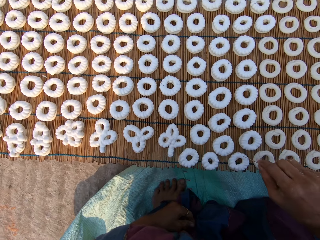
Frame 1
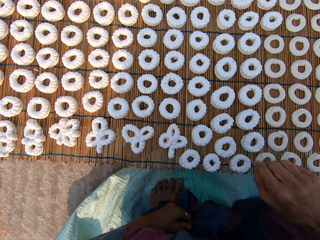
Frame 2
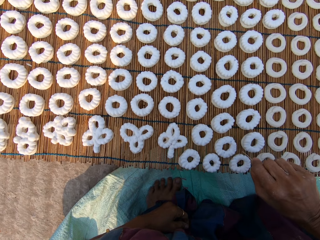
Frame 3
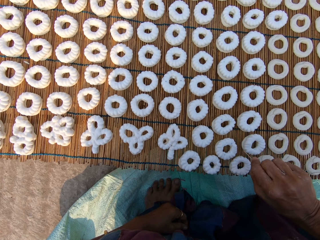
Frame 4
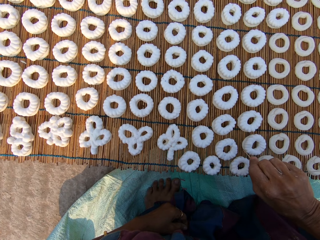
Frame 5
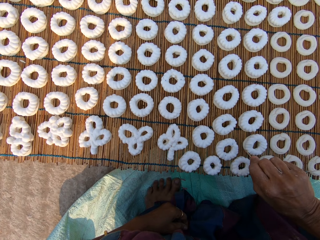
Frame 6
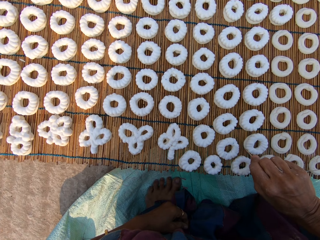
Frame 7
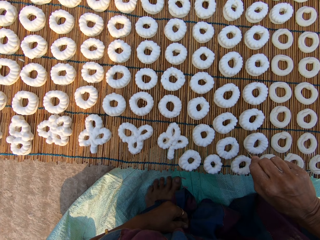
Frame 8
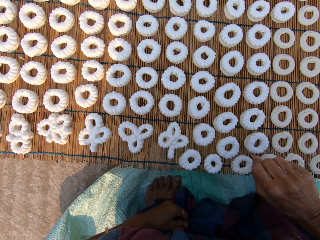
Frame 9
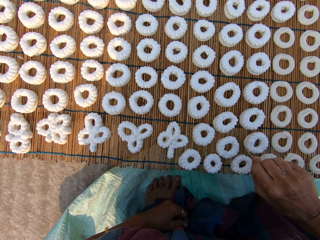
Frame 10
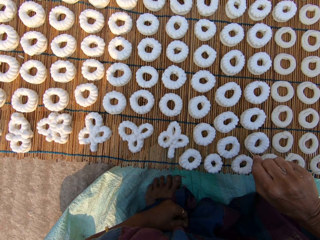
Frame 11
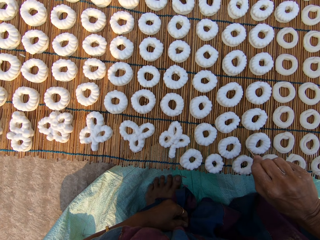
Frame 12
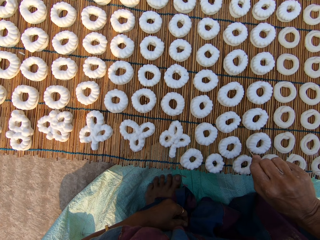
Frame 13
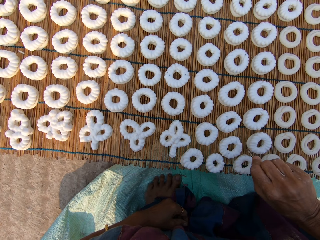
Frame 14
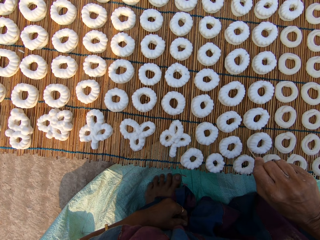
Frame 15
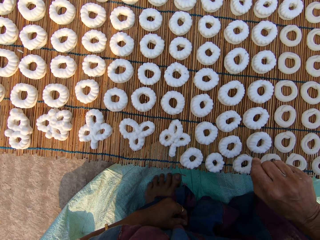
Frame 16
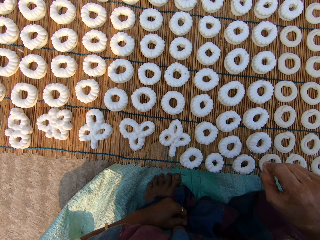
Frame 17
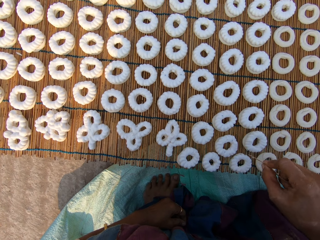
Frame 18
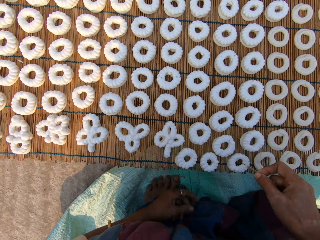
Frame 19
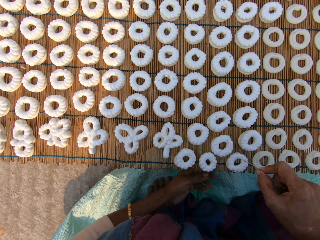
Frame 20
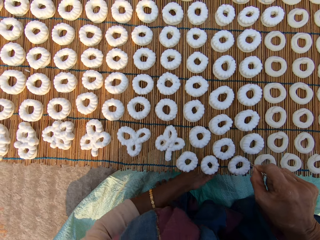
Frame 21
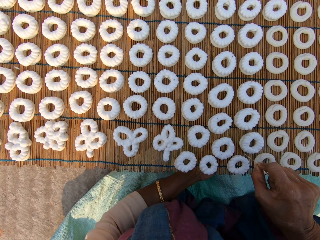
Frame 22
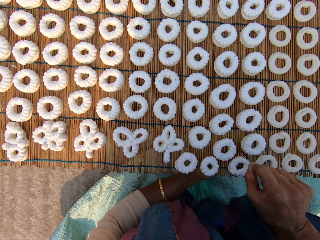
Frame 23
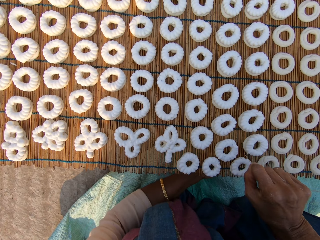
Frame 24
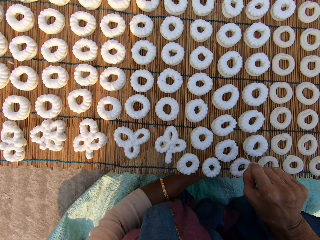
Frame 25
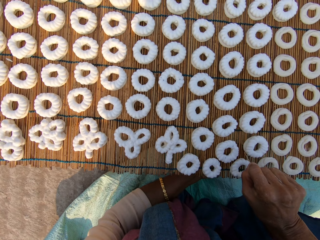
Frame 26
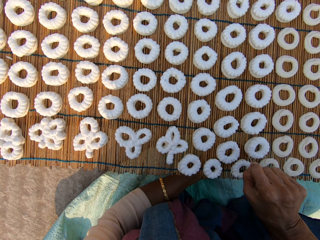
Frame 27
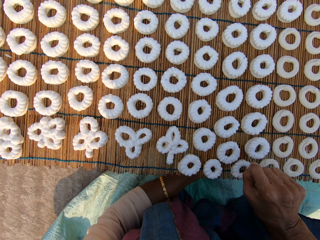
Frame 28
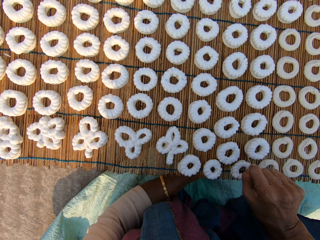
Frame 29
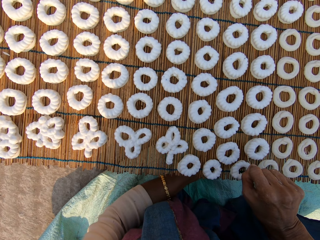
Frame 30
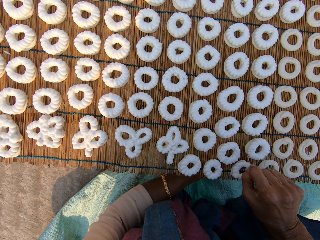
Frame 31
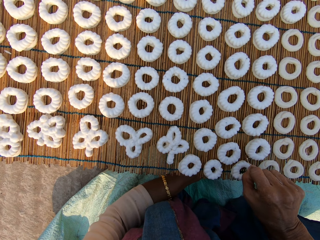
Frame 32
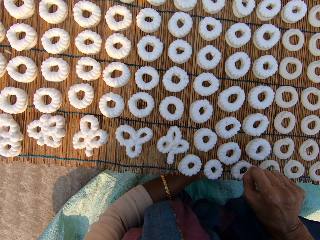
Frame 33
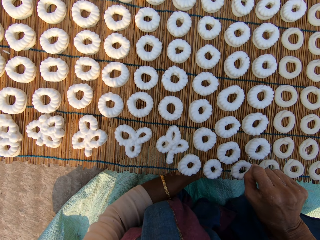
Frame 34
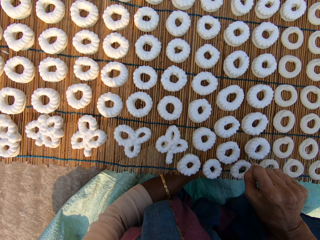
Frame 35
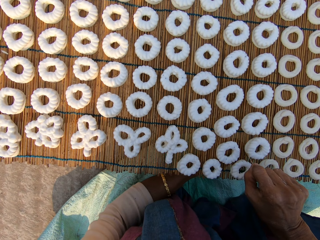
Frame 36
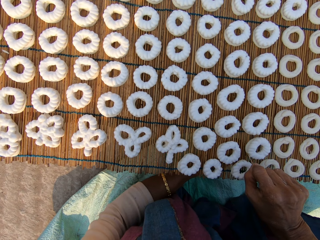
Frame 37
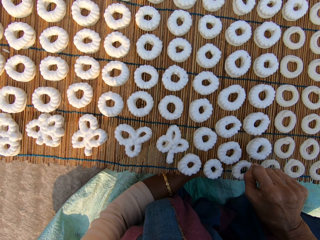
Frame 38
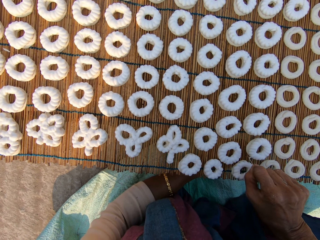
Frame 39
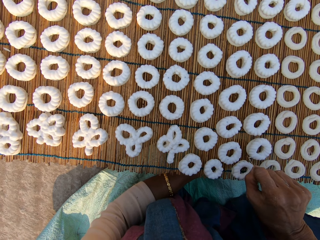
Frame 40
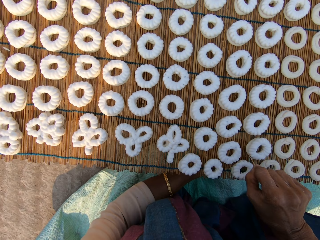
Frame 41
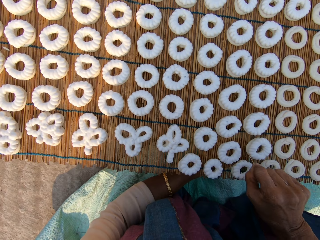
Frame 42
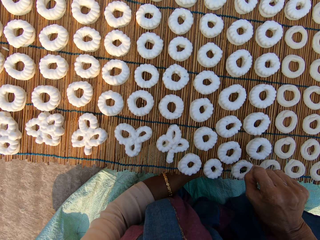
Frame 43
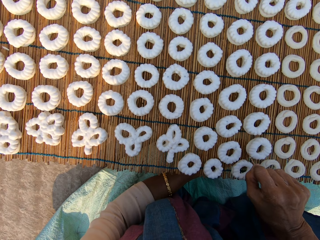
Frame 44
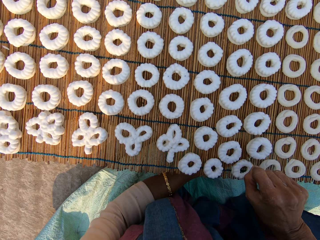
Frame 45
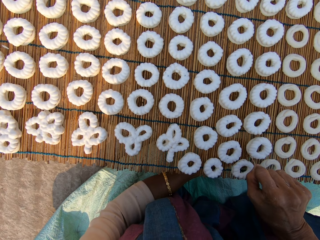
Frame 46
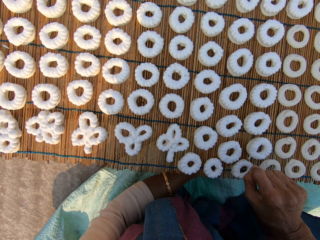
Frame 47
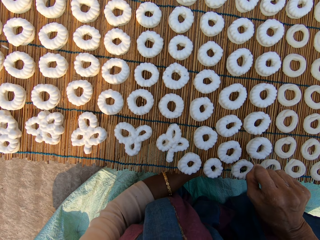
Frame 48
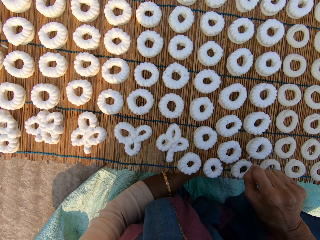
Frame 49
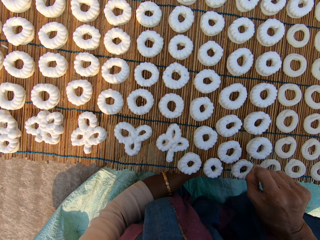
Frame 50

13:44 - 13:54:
The camera wearer removes dirt from the donut. She shapes a dough on the mat with the broom stick. She removes her left hand from her left leg. She shapes a muruku on the mat with the wood strand in her right hand.

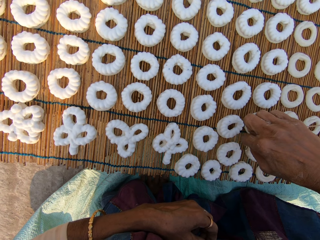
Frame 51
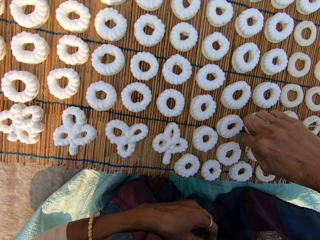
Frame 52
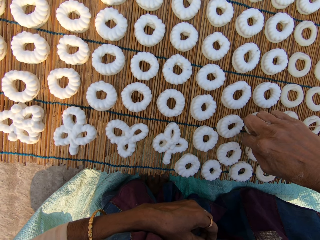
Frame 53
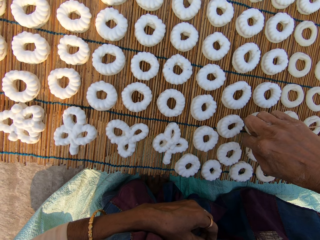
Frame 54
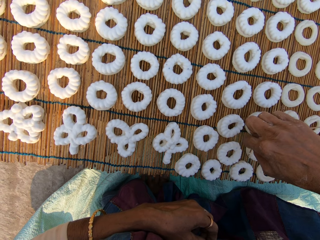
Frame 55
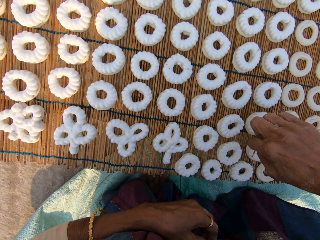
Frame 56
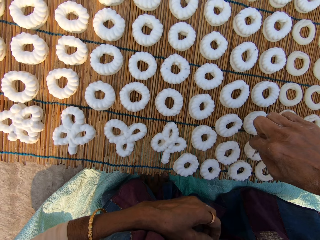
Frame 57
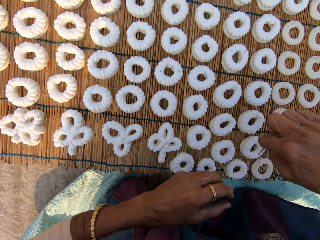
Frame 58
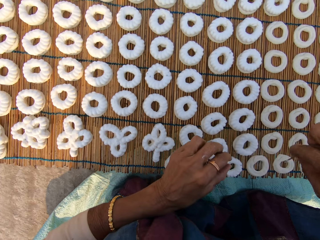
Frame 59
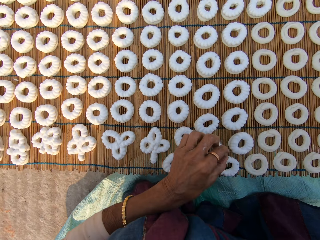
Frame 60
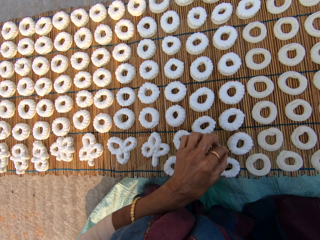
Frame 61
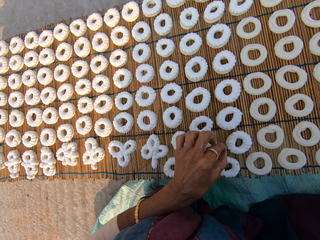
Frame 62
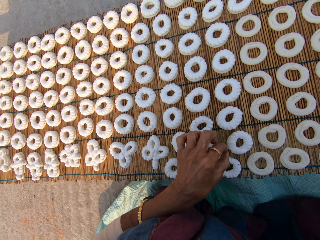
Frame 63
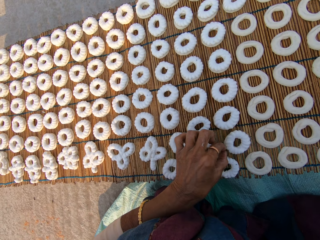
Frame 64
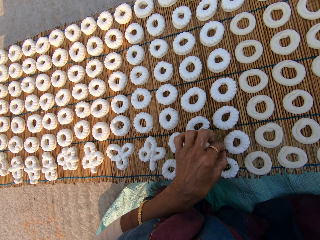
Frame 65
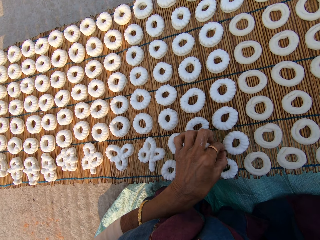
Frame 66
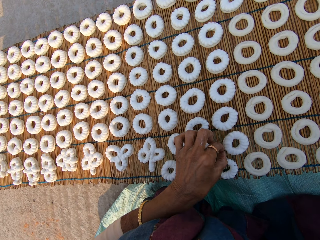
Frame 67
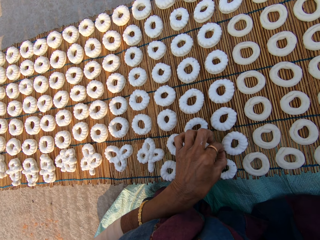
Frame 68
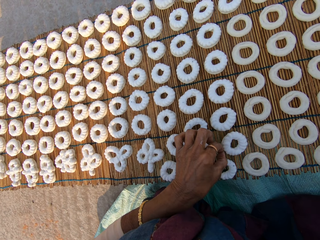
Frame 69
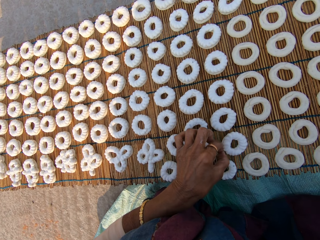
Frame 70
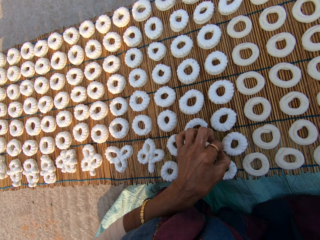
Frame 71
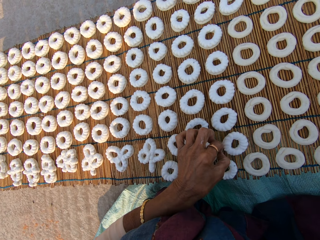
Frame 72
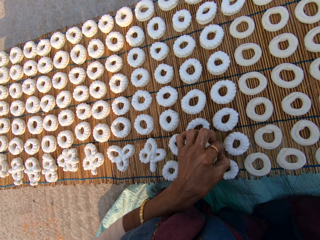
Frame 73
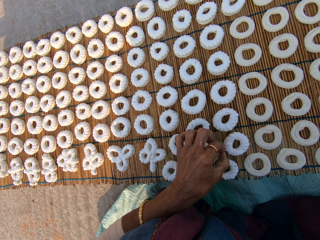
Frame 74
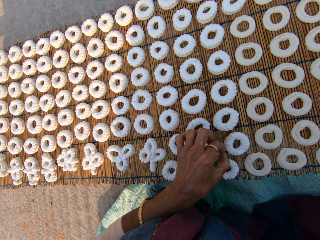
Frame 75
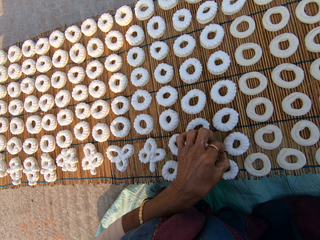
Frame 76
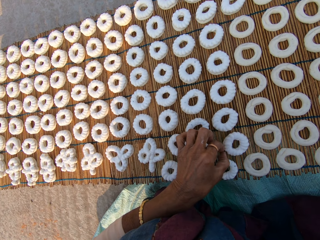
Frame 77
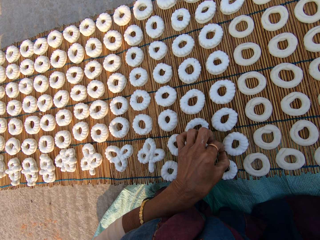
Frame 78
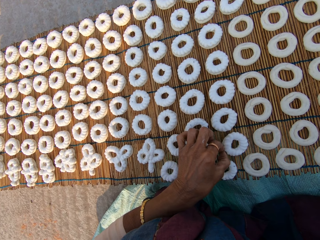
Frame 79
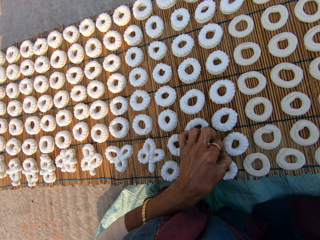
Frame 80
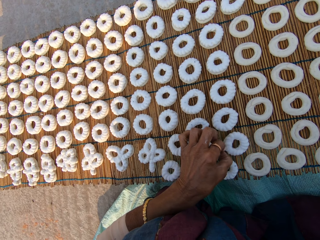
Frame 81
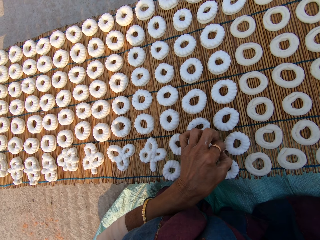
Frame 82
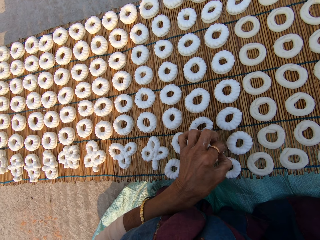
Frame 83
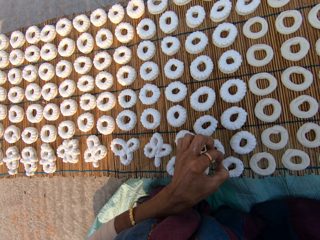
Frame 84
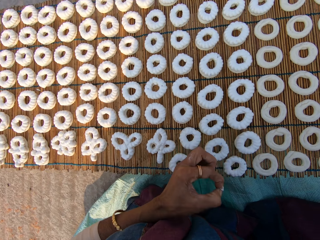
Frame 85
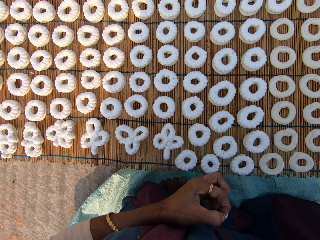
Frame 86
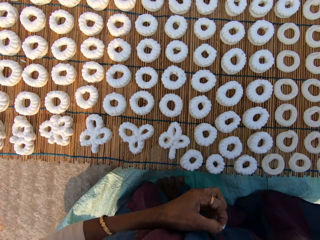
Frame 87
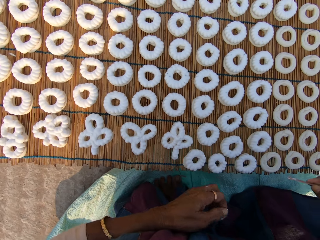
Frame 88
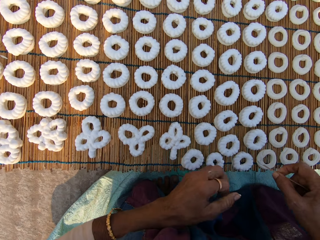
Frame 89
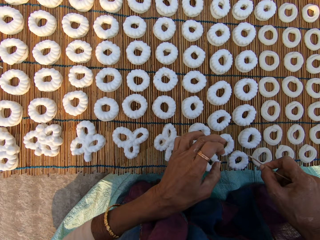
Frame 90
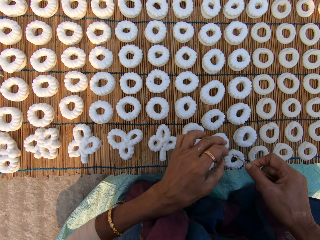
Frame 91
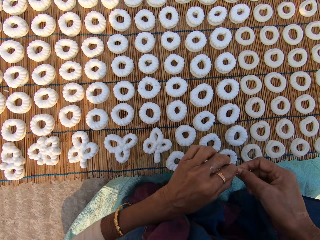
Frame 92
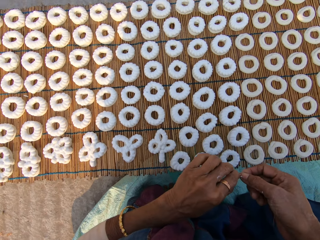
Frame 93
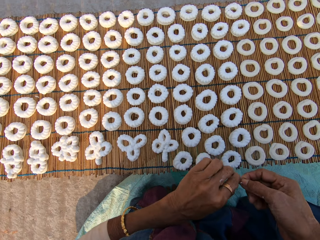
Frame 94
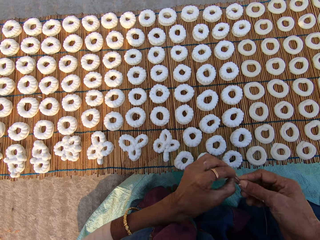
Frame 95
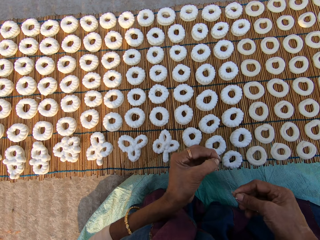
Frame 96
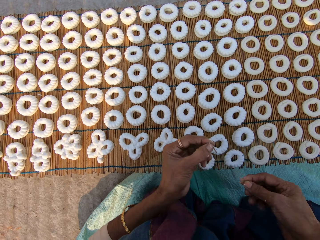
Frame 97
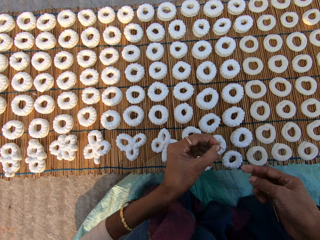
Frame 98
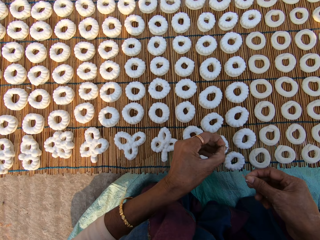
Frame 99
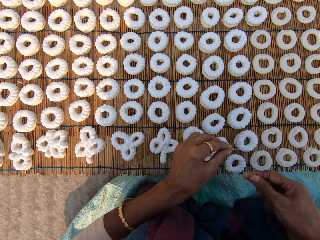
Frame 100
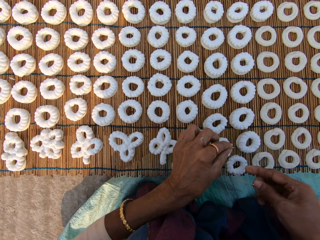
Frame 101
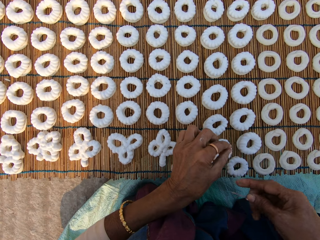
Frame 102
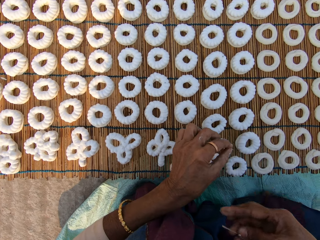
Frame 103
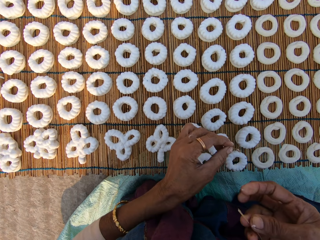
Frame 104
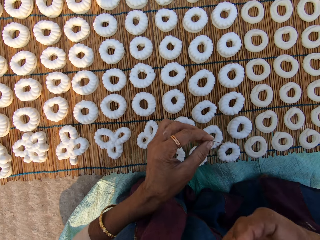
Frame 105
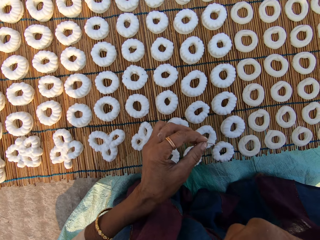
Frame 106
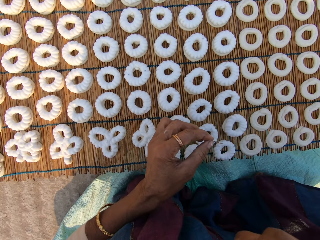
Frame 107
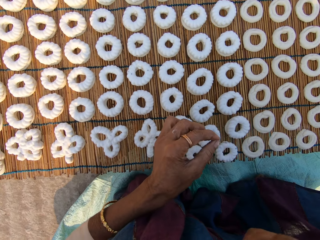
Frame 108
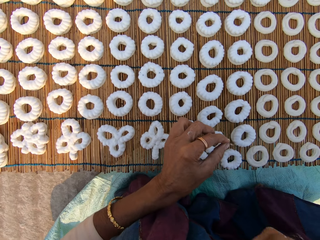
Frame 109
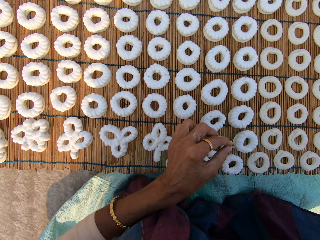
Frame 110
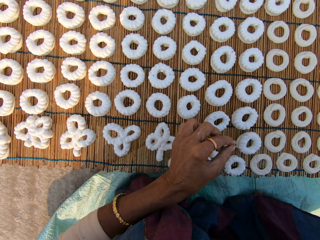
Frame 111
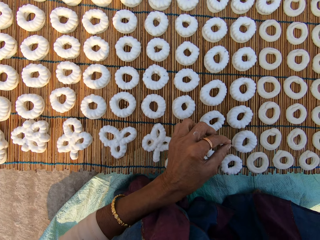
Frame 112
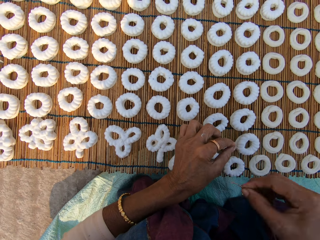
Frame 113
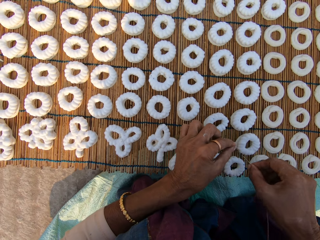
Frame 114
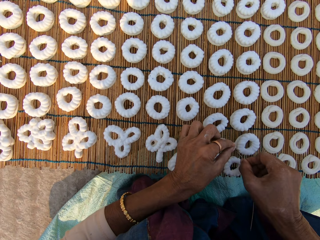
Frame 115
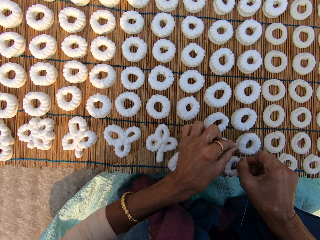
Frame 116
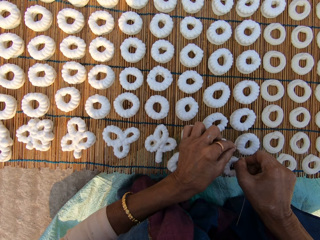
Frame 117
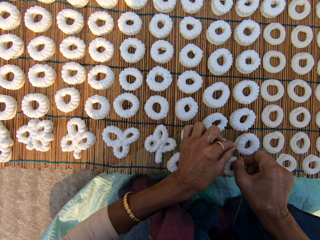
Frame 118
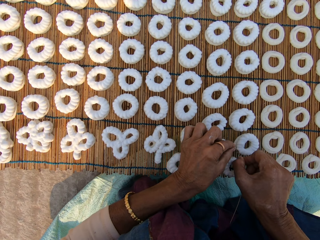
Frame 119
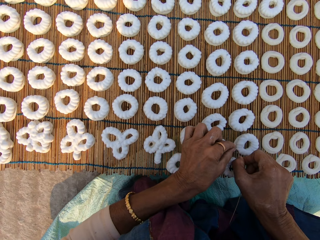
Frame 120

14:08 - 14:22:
The camera wearer removes a small piece of wood strand from the muruku on the mat with her left hand. She cuts the wood strand or stick in her right hand with her left hand. She stares at the stick. She shapes the muruku on the mat with wood strands in both hands.
